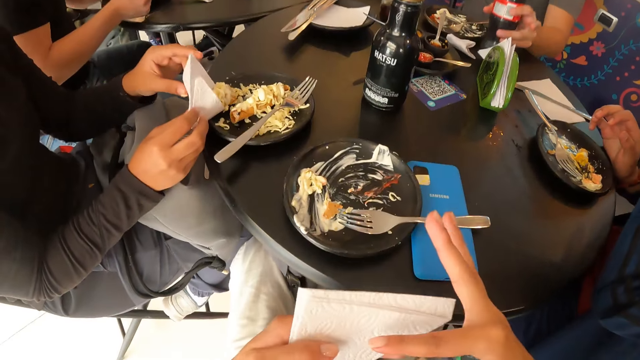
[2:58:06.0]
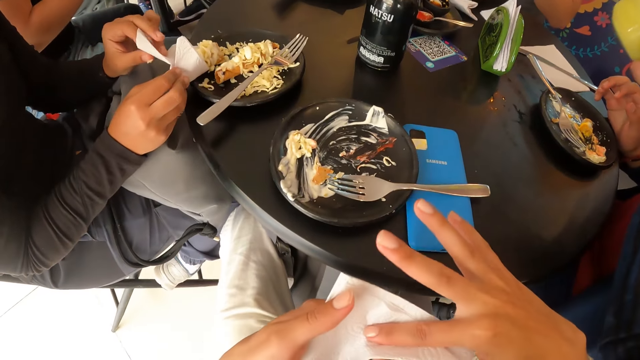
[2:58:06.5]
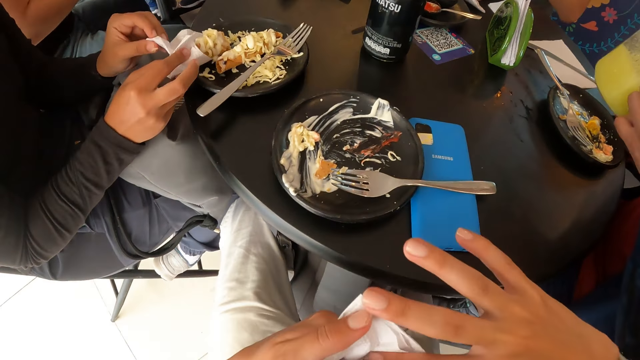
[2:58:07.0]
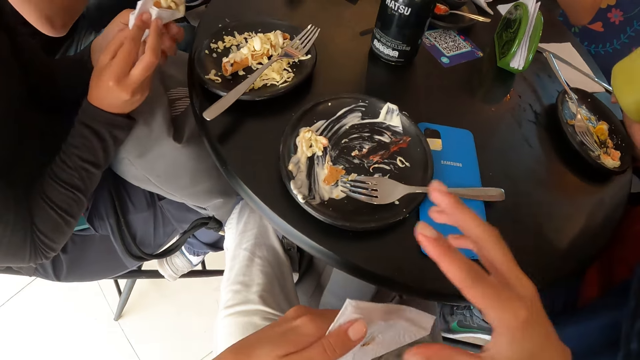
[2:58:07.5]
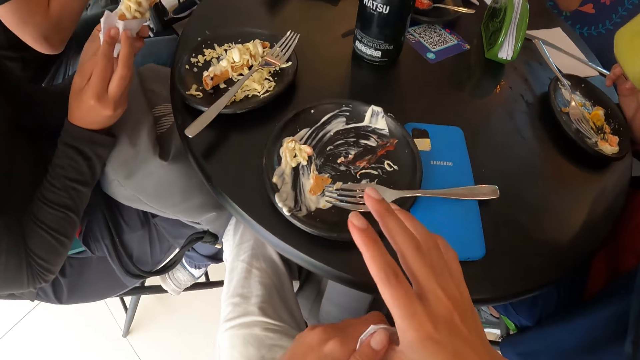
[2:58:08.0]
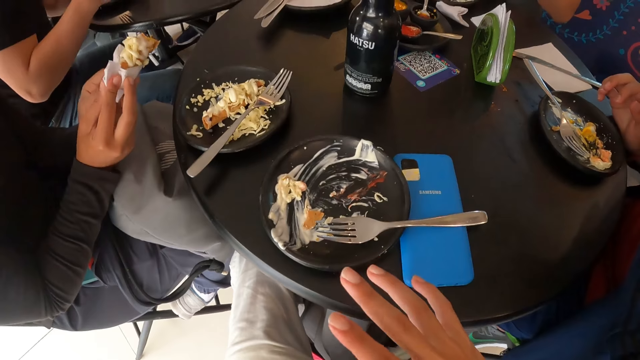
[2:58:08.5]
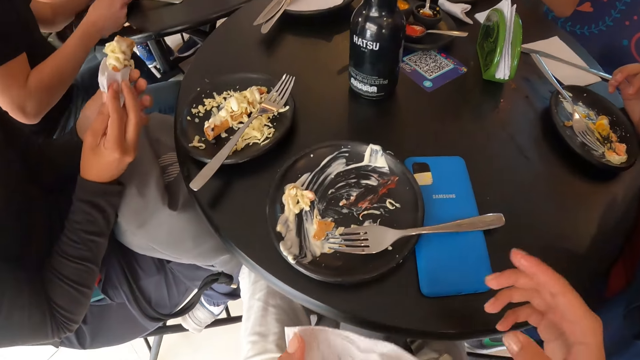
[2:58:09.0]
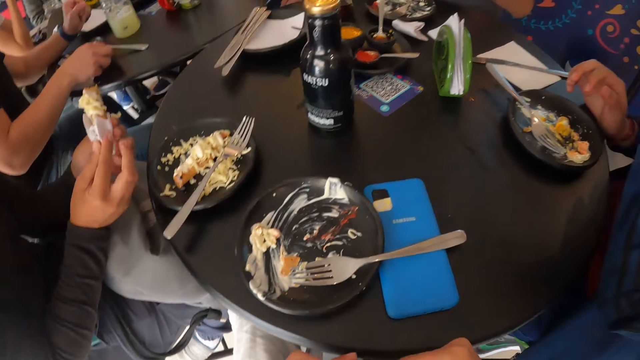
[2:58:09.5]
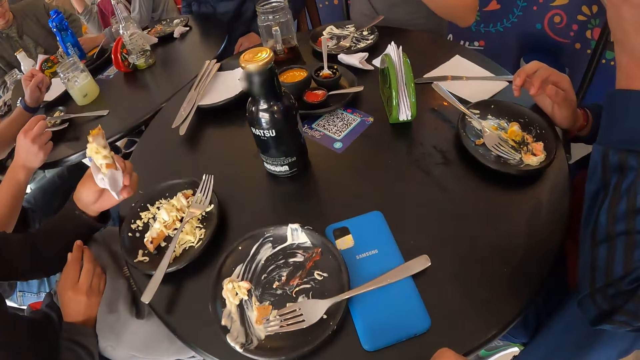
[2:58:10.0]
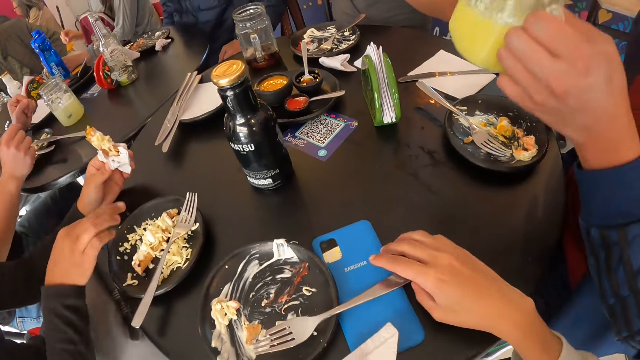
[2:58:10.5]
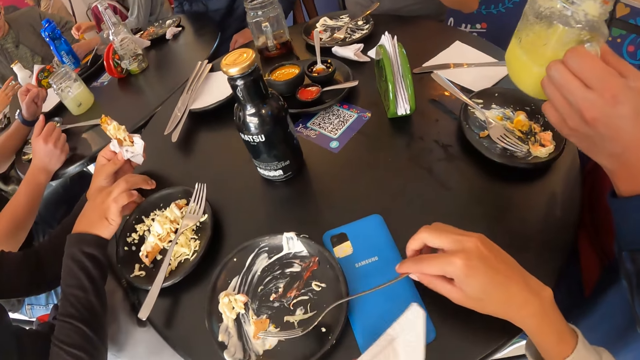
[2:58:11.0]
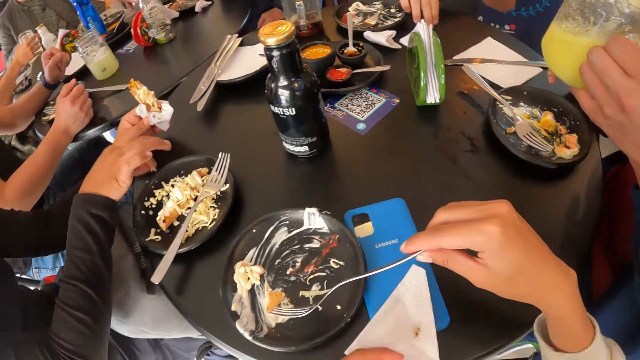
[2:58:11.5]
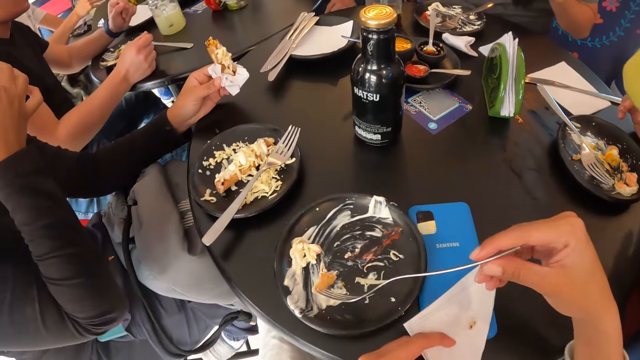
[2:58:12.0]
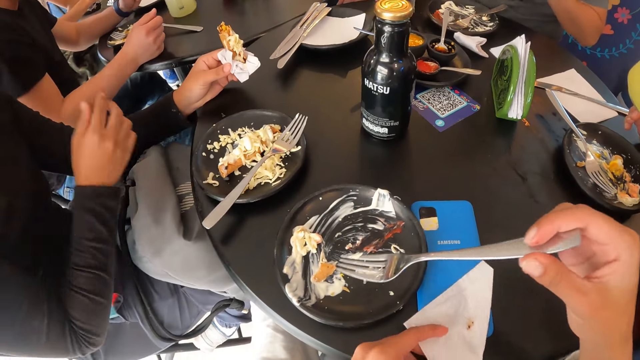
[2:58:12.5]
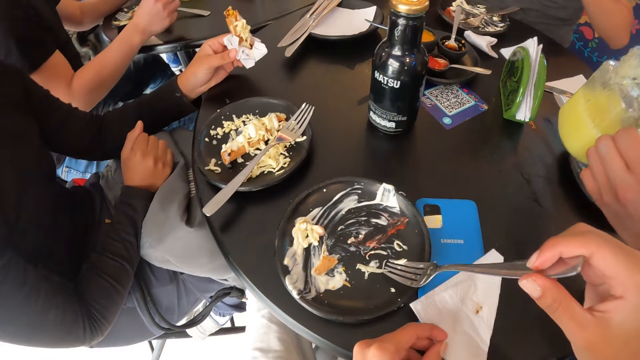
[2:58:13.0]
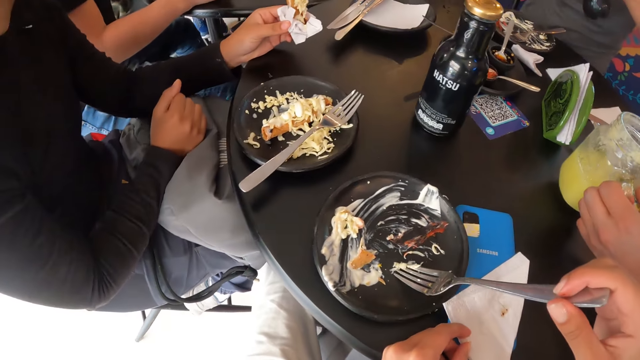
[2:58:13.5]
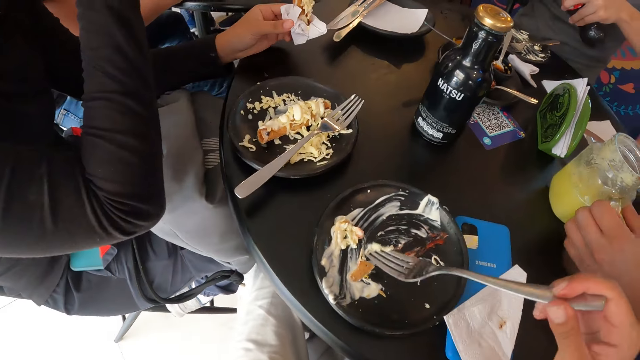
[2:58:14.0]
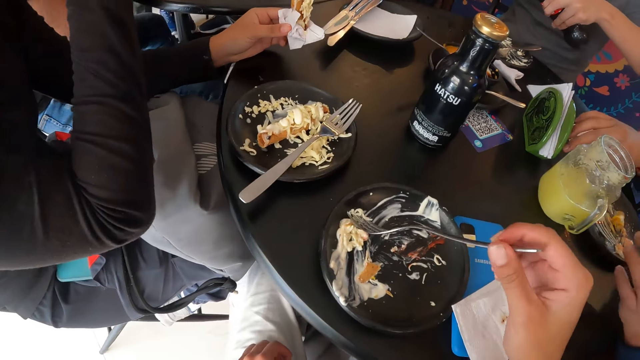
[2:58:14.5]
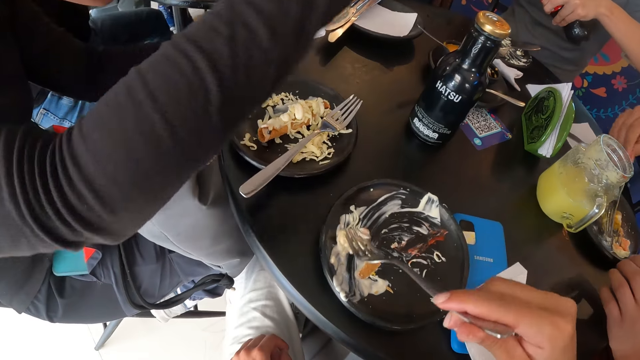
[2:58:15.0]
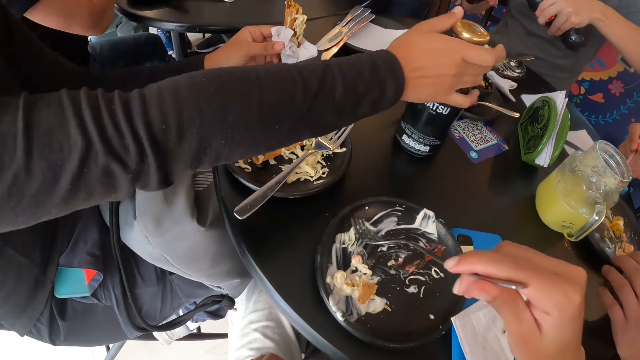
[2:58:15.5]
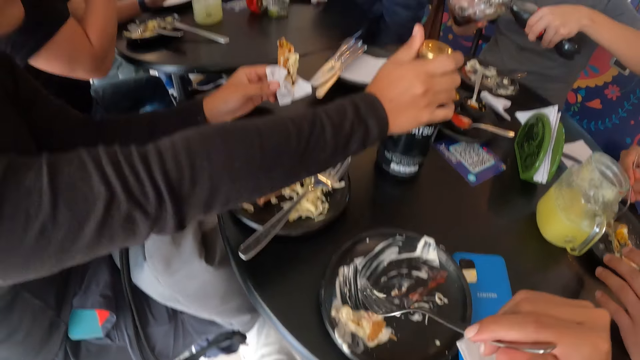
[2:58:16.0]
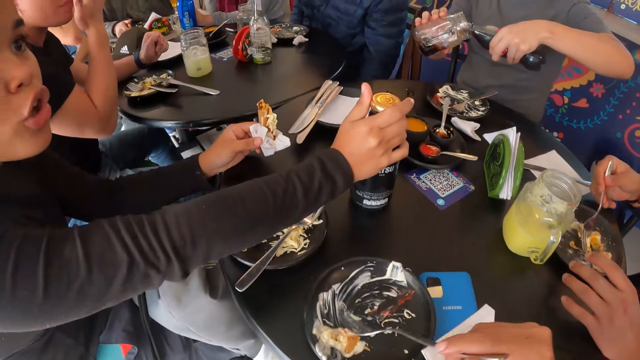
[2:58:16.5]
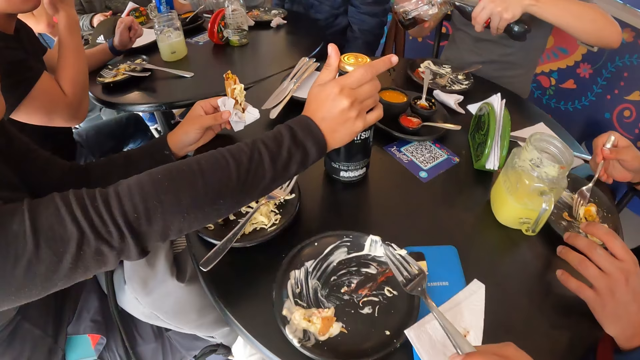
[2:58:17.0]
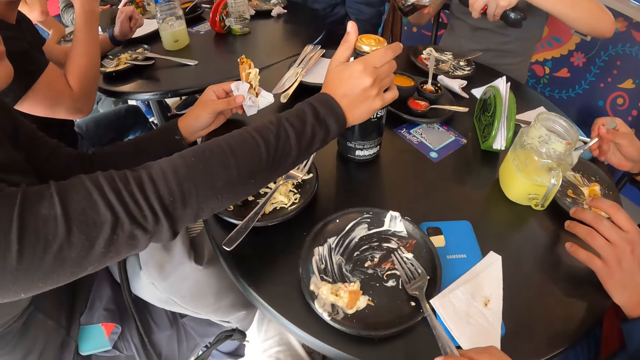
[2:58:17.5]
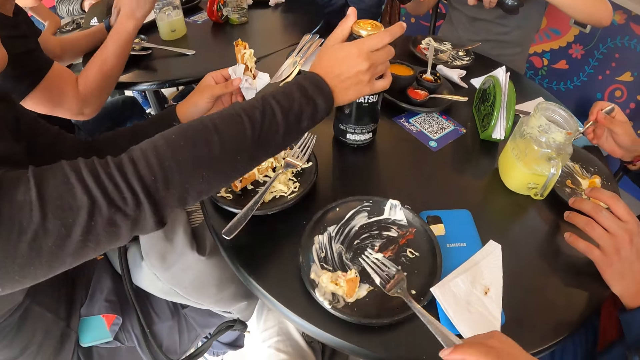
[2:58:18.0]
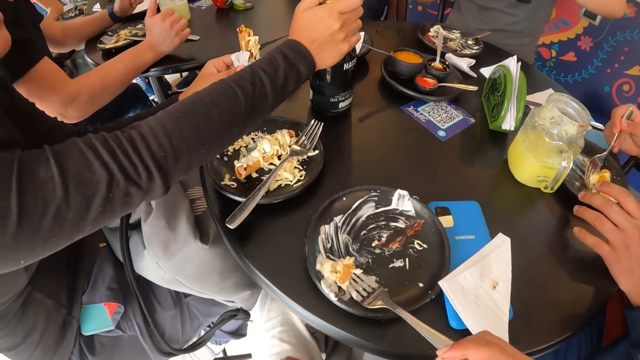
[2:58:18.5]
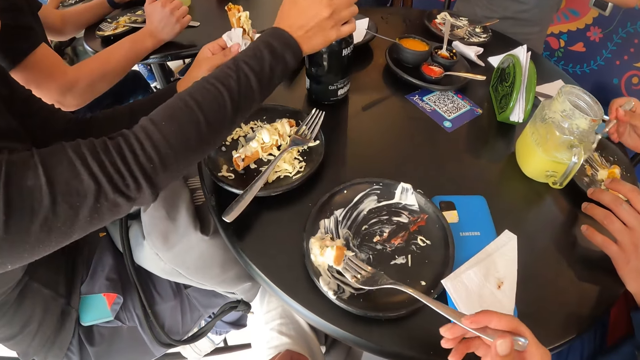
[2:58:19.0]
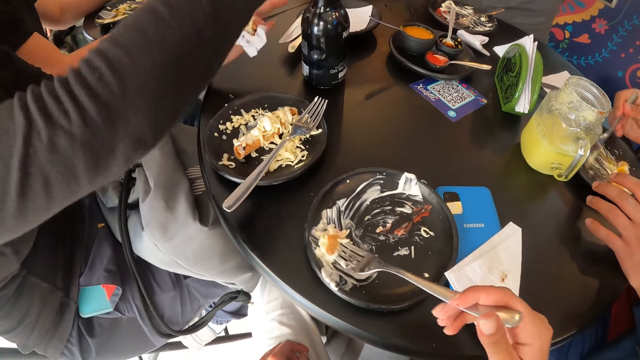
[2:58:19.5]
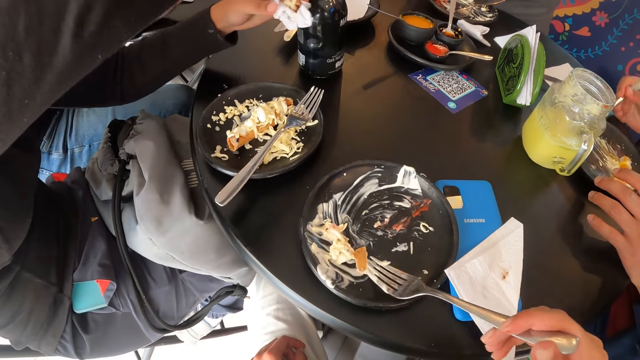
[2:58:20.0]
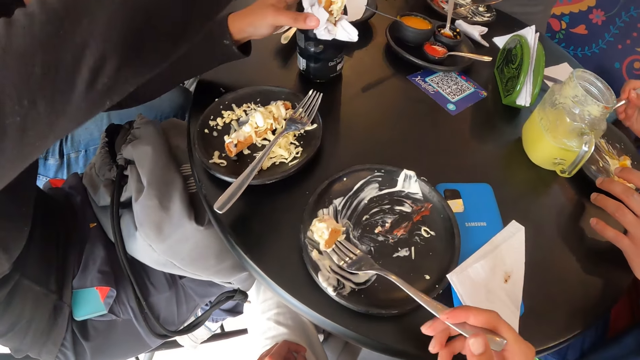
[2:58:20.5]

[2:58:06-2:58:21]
The camera wearer wipes the hand. A lady folds the serviette on something. The camera wearer picks up the fork with his right hand. The lady picks up something from the table. The lady puts her right hand in her mouth and eats something. The camera wearer scoops something from the plate. The lady holds onto the bottle and opens the bottle cover with her right hand.

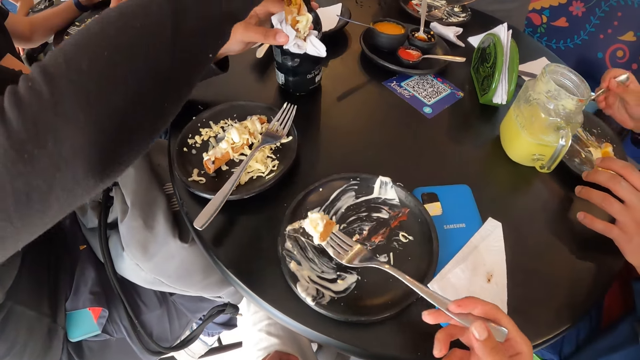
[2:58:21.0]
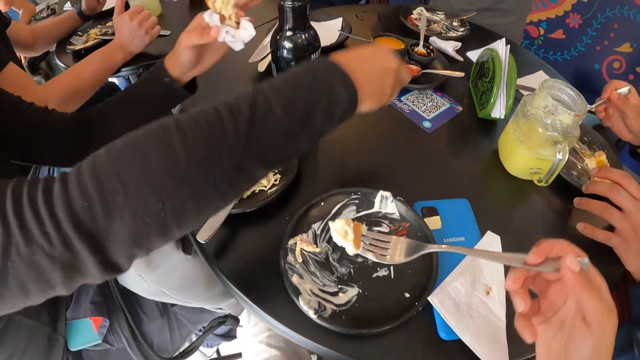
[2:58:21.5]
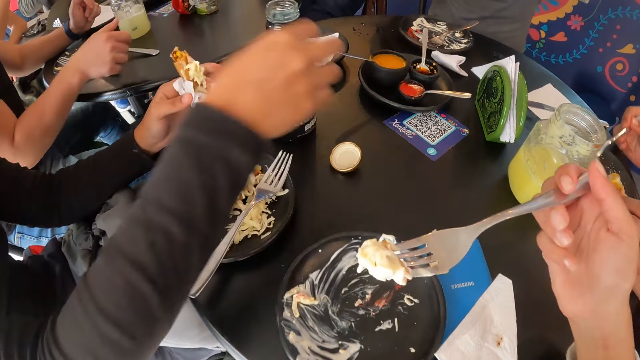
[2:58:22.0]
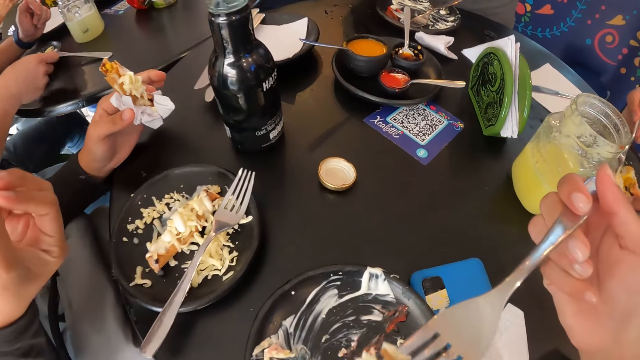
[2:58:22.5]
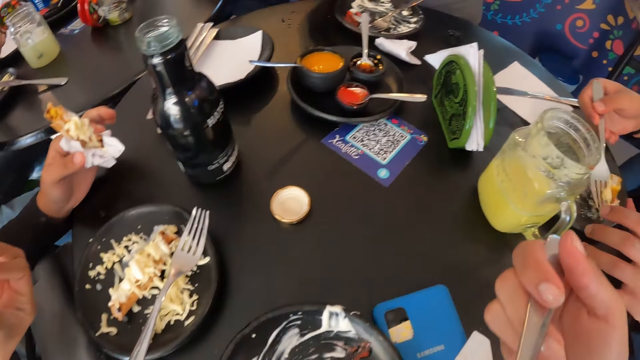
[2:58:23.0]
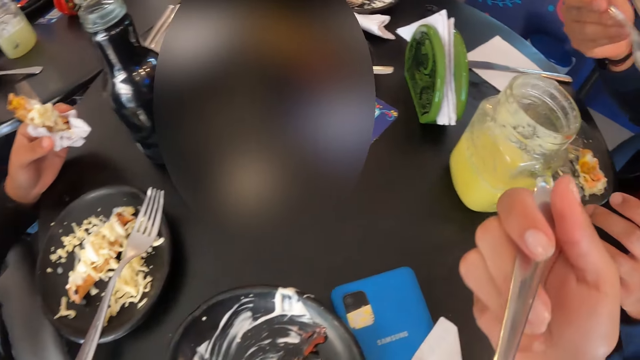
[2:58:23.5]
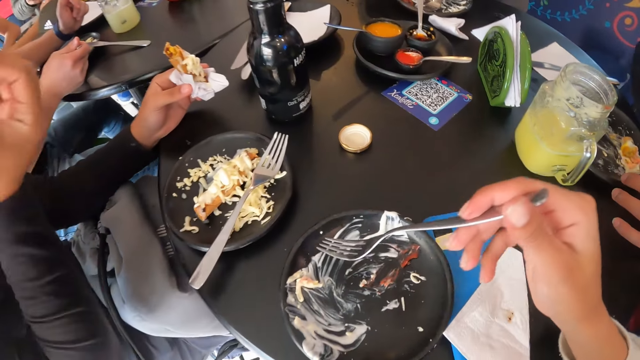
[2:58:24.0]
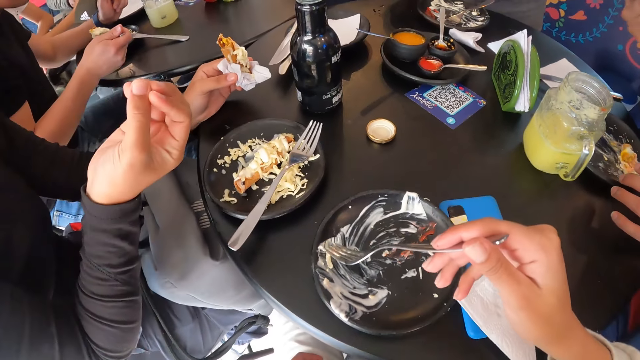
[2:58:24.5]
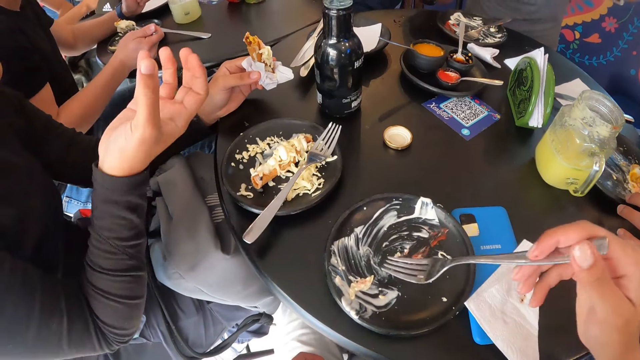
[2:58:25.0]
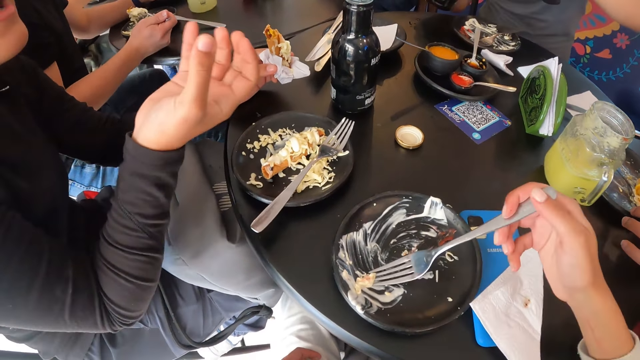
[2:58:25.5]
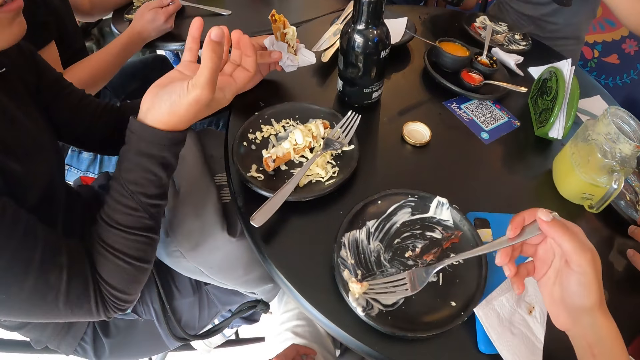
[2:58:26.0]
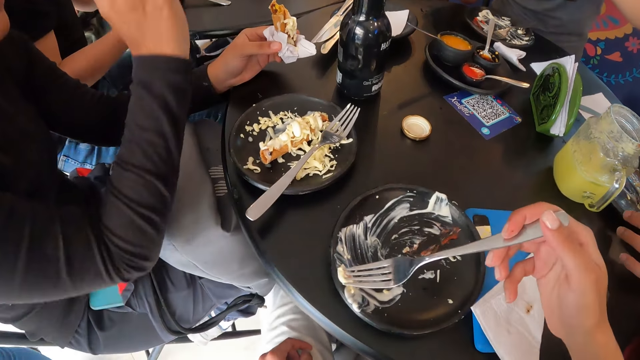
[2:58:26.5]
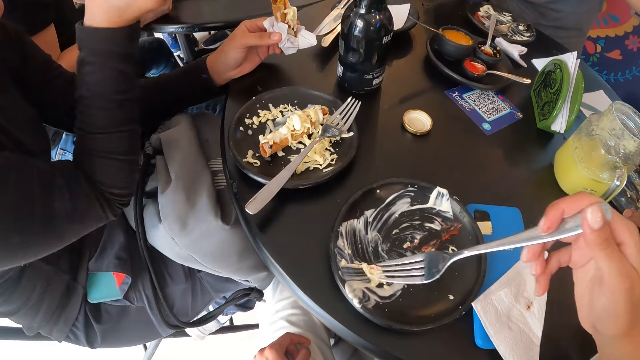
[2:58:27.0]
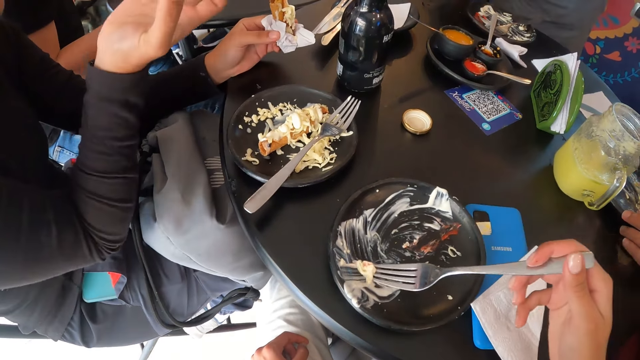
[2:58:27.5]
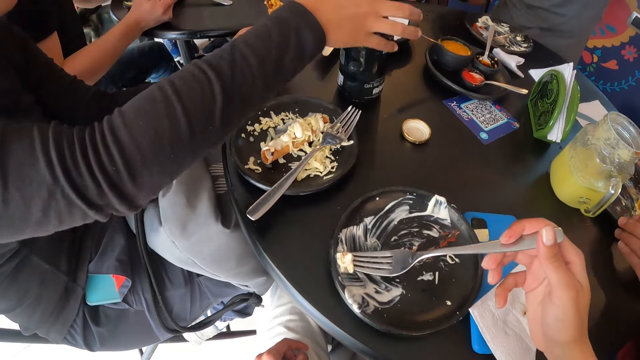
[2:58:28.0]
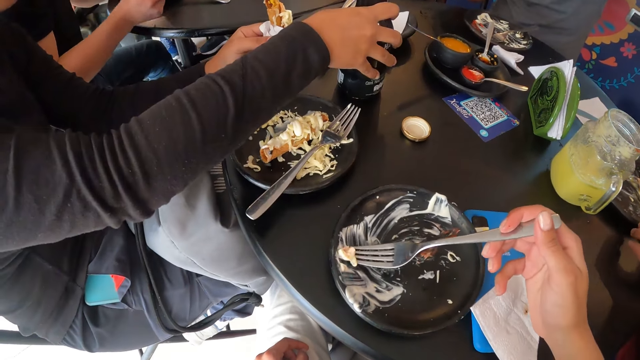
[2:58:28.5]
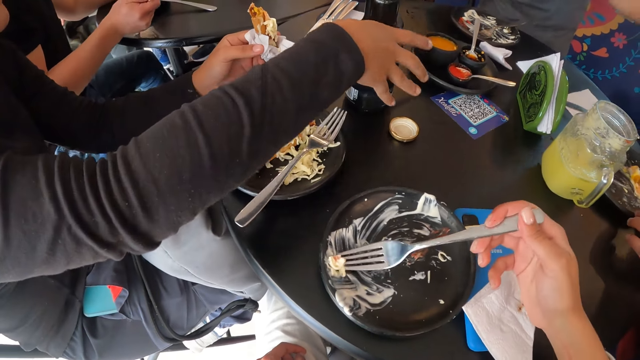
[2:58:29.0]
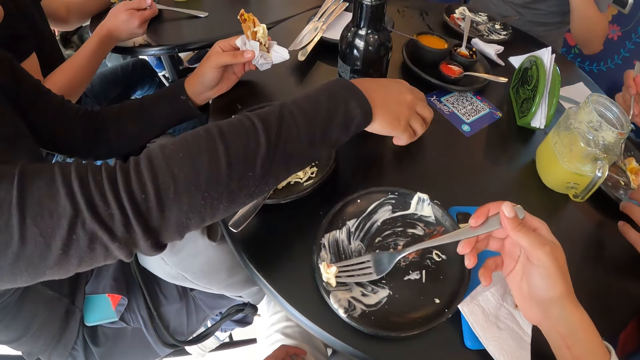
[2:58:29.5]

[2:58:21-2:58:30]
The camera wearer eats the food with a fork in her right hand. A lady gestures out. The camera wearer gathers something from the plate. The lady moves the bottle and touches the bottle top.
